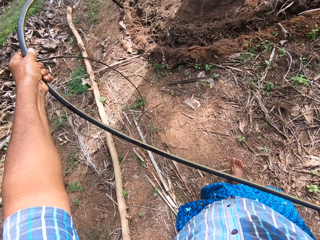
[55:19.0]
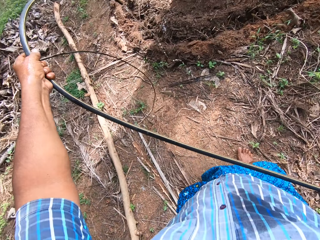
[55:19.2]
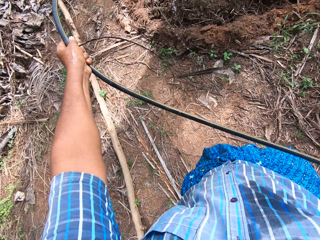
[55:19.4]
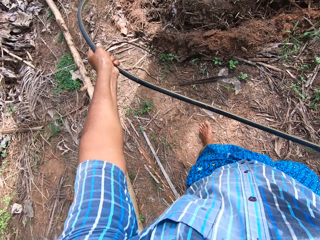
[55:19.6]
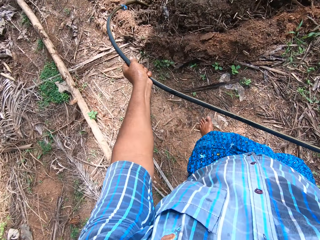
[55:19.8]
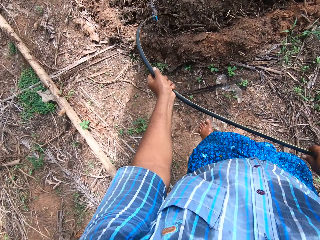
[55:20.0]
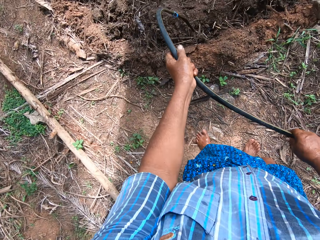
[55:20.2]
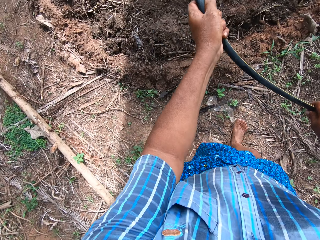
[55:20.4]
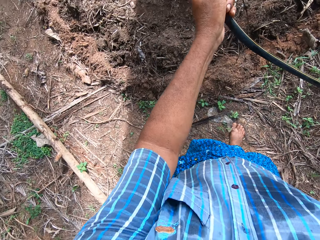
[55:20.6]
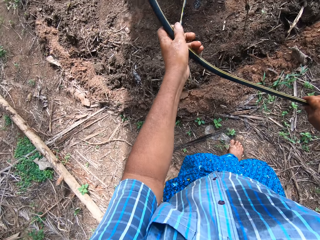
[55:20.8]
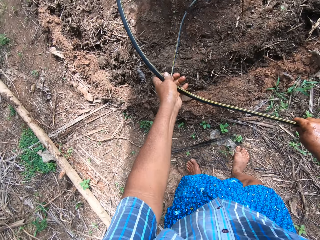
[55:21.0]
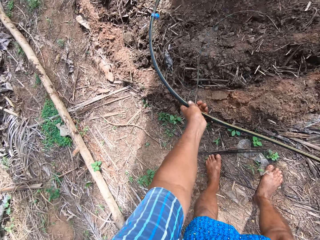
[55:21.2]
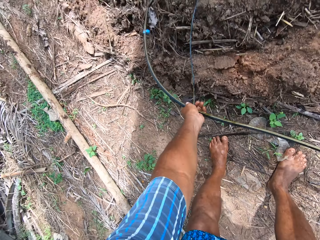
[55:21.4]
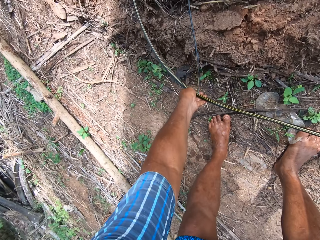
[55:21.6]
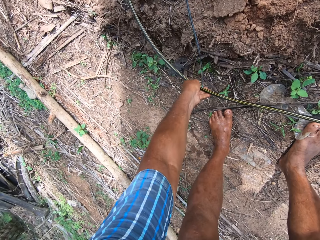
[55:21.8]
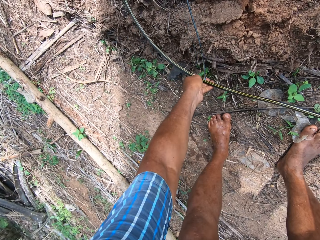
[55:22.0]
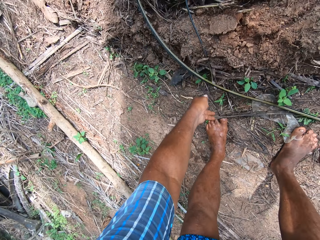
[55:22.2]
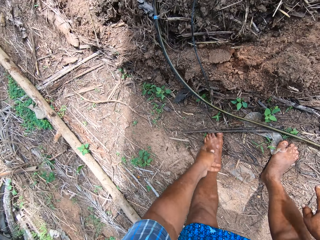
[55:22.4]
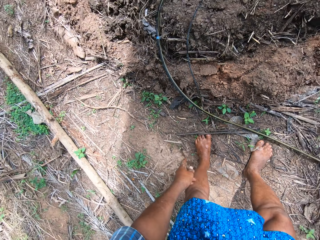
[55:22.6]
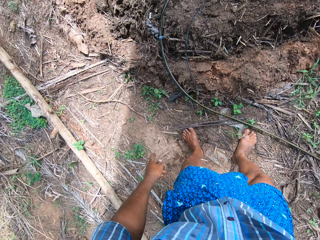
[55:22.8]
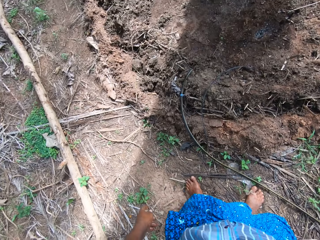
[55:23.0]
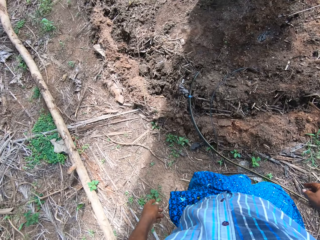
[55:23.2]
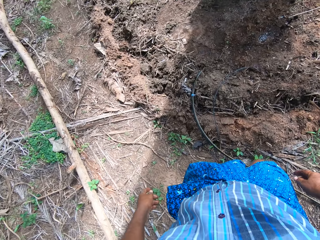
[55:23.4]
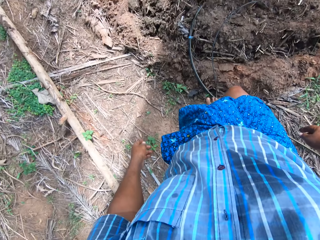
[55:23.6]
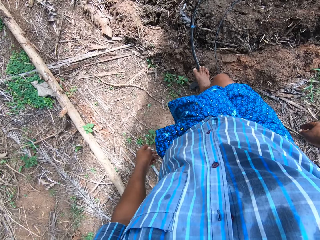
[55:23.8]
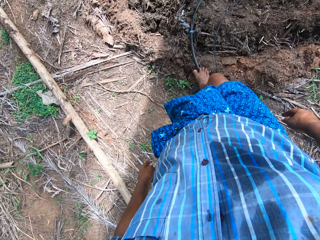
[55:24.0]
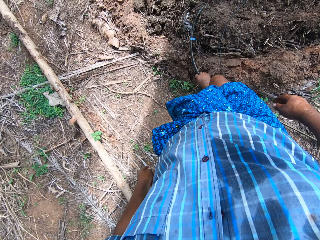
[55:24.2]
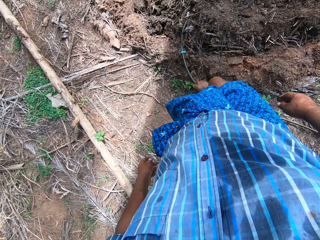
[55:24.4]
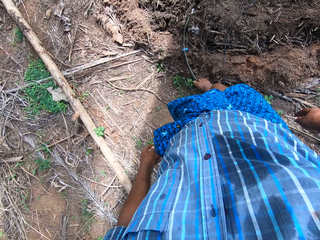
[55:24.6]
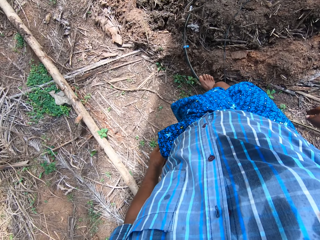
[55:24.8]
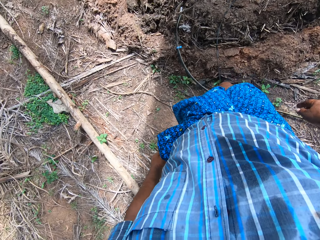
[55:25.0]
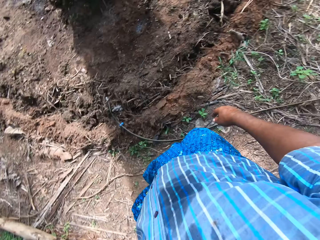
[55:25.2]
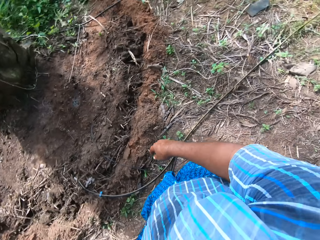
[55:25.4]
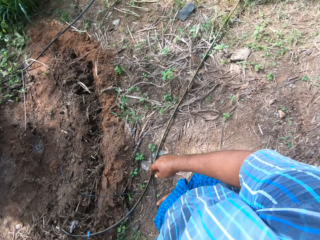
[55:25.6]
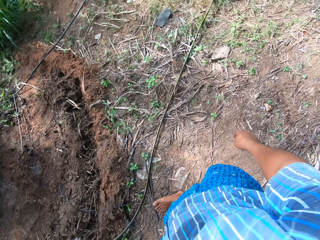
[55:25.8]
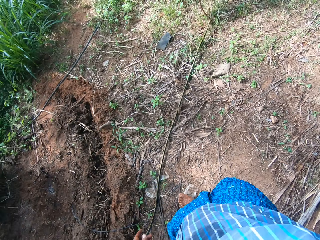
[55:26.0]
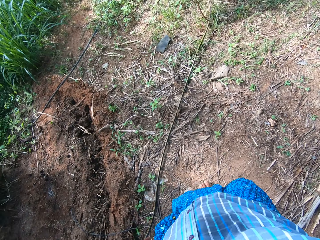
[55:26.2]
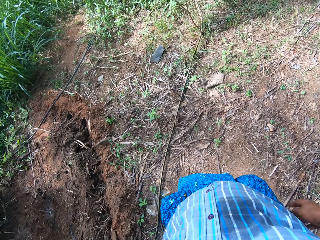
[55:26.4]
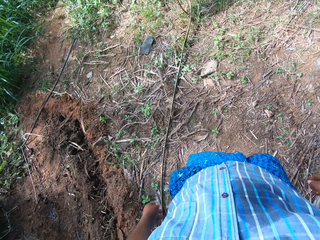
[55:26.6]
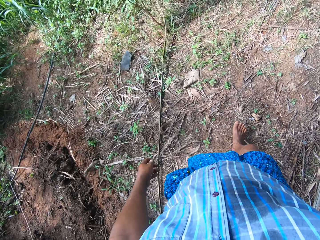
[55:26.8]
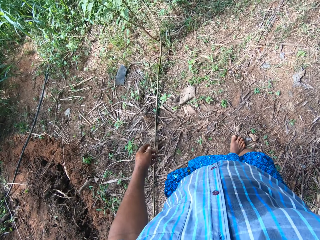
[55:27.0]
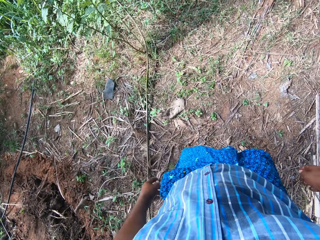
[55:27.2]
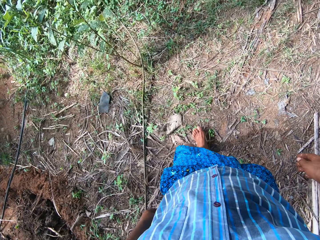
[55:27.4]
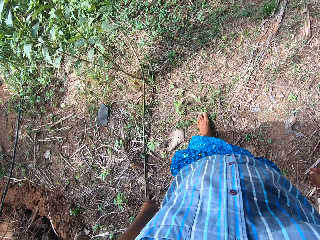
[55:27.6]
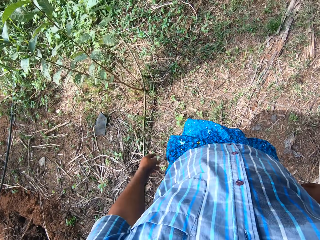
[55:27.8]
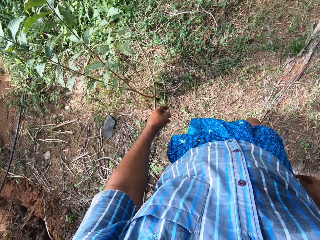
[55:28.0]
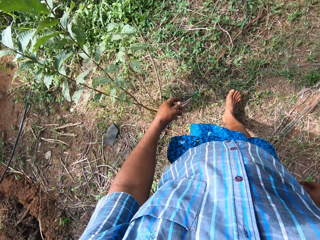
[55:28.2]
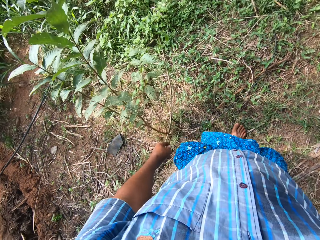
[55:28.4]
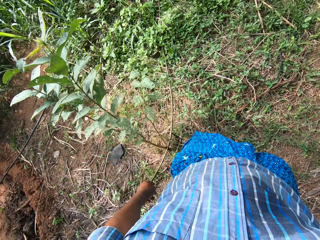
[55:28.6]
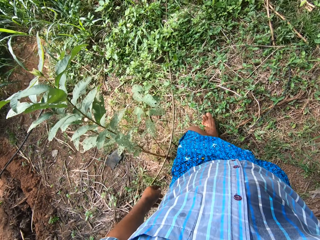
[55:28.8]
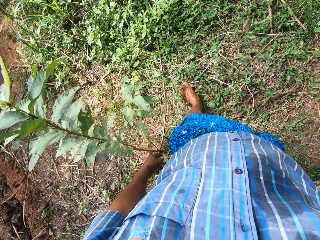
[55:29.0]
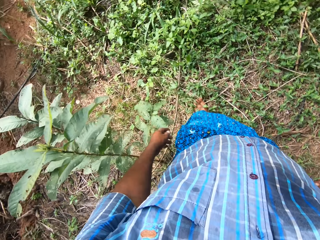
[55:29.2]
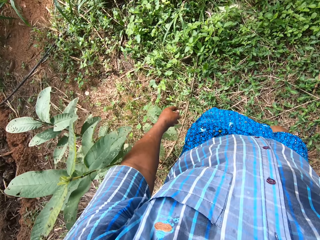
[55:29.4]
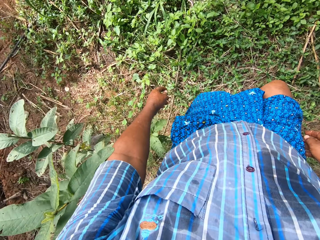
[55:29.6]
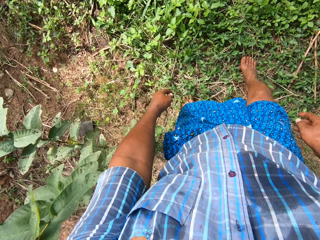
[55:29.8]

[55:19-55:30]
The camera wearer waters the farm. He drops the pipe on the floor. He moves the pipe with his right leg. He walks forward.

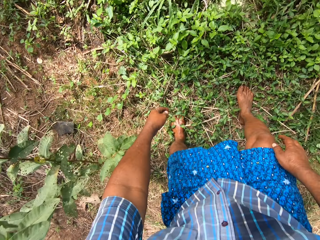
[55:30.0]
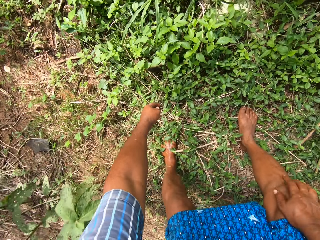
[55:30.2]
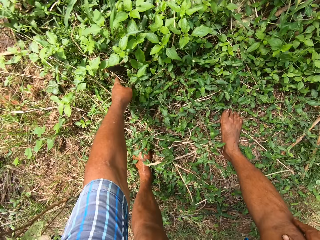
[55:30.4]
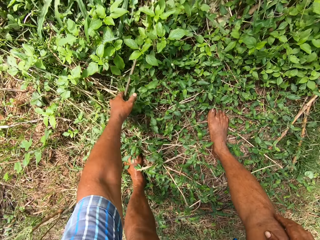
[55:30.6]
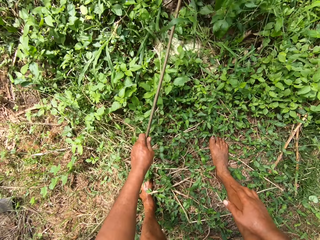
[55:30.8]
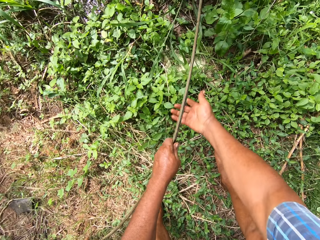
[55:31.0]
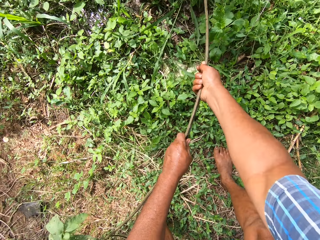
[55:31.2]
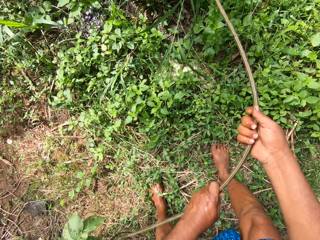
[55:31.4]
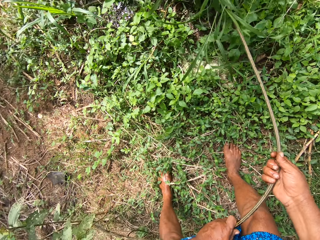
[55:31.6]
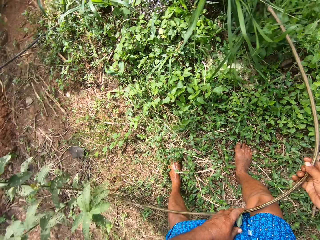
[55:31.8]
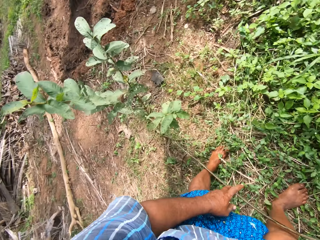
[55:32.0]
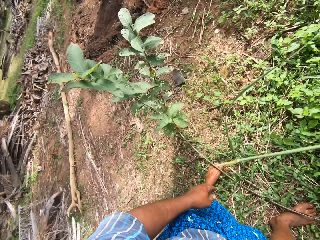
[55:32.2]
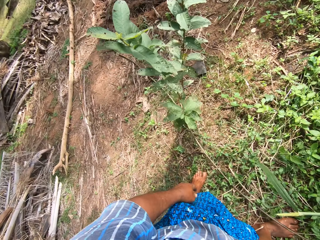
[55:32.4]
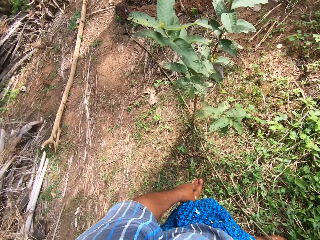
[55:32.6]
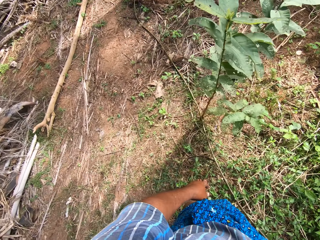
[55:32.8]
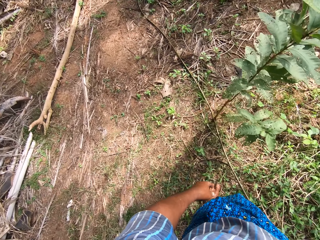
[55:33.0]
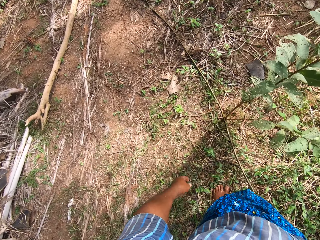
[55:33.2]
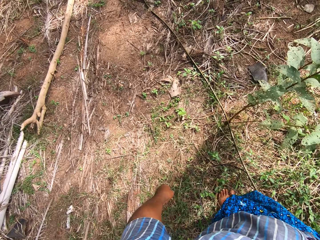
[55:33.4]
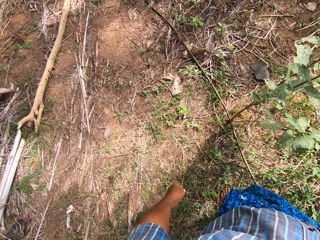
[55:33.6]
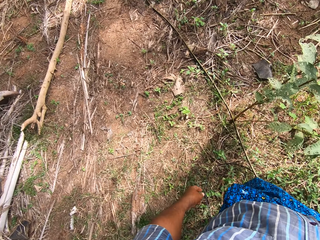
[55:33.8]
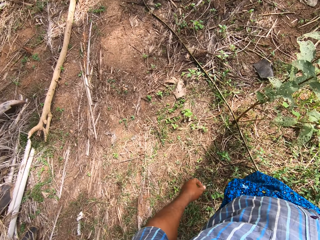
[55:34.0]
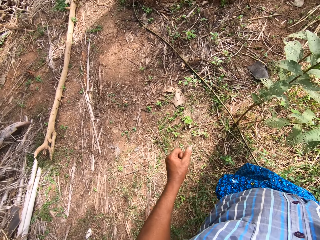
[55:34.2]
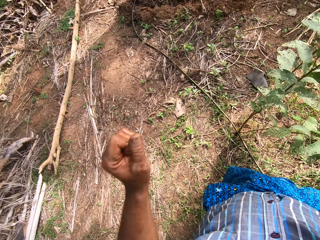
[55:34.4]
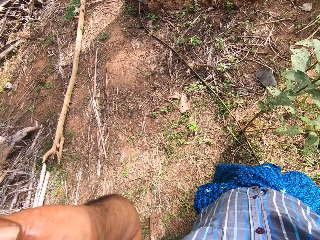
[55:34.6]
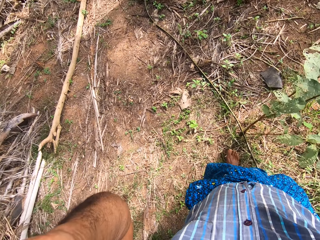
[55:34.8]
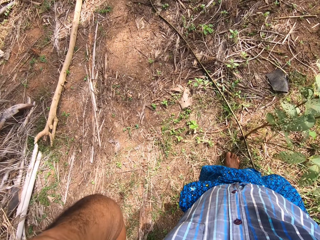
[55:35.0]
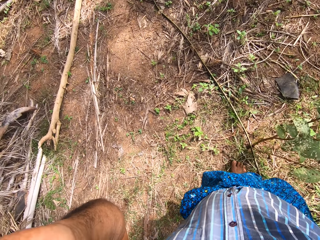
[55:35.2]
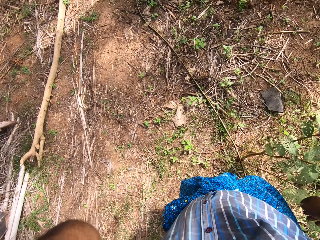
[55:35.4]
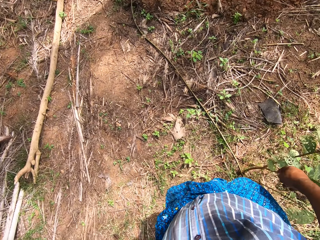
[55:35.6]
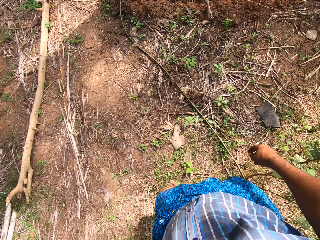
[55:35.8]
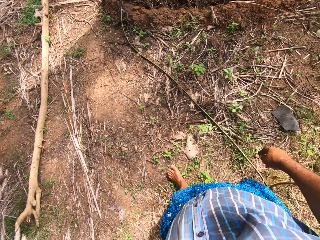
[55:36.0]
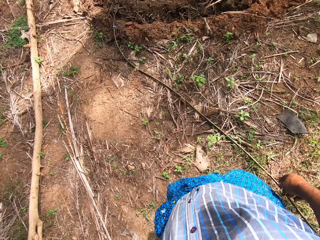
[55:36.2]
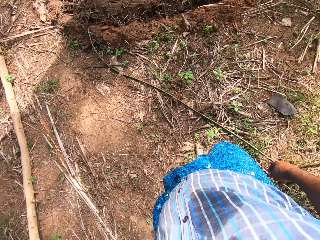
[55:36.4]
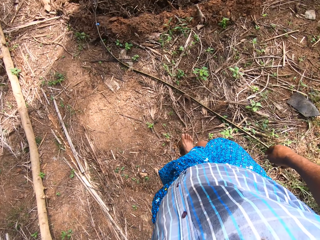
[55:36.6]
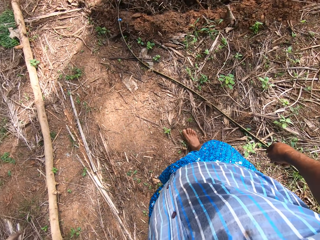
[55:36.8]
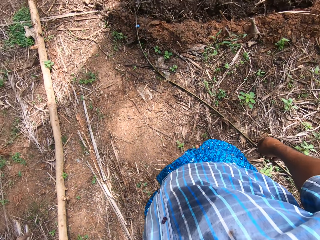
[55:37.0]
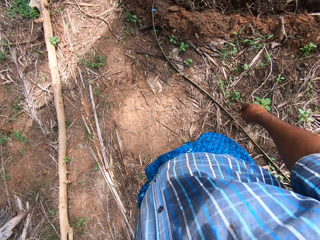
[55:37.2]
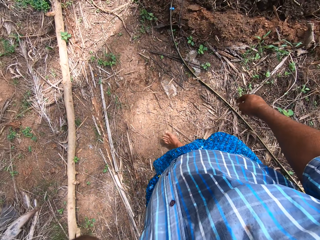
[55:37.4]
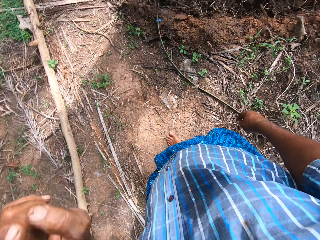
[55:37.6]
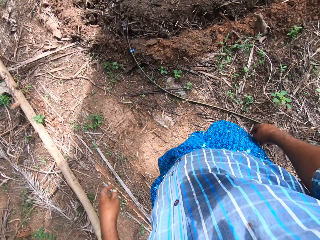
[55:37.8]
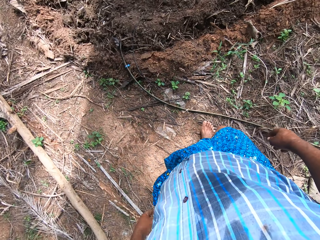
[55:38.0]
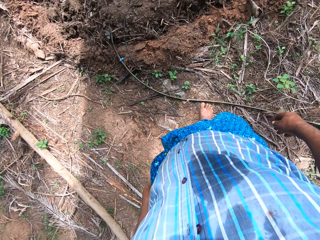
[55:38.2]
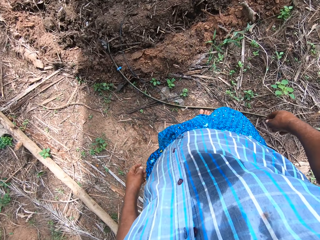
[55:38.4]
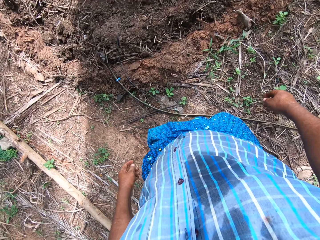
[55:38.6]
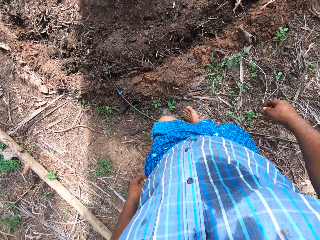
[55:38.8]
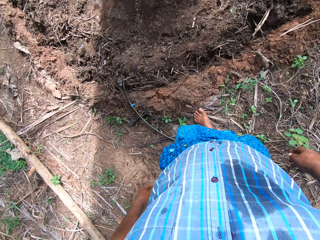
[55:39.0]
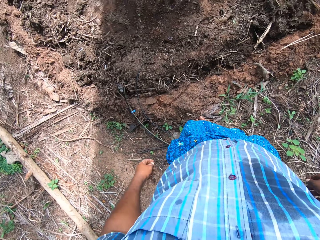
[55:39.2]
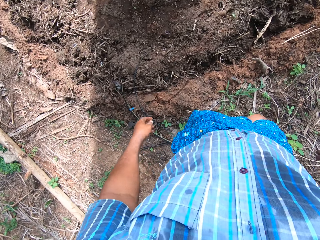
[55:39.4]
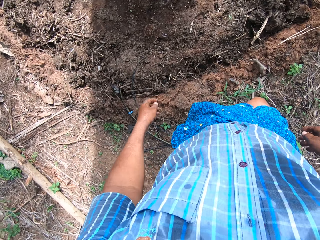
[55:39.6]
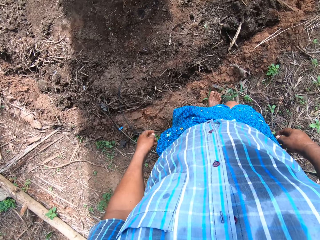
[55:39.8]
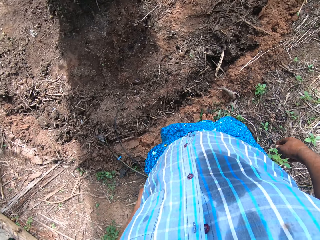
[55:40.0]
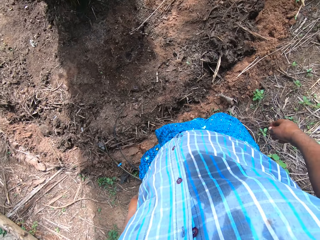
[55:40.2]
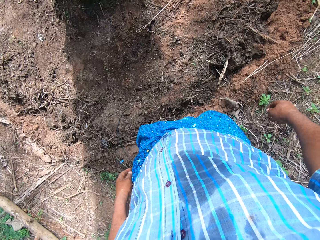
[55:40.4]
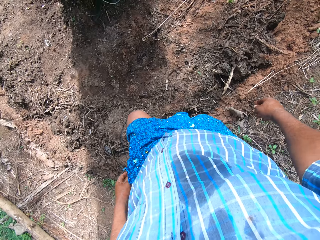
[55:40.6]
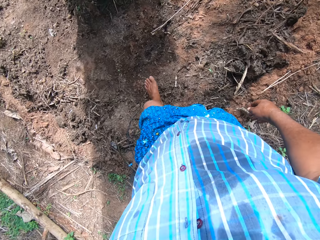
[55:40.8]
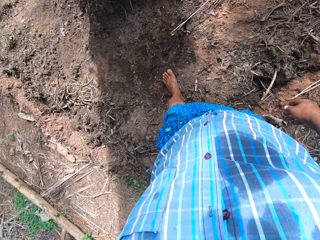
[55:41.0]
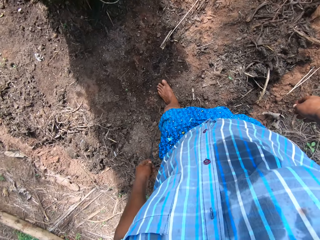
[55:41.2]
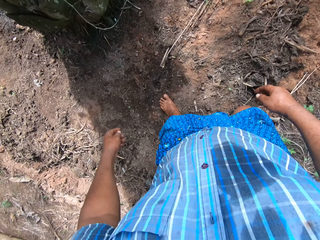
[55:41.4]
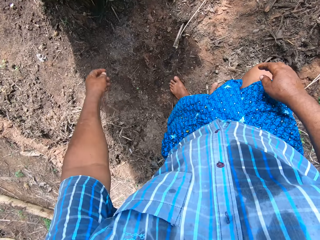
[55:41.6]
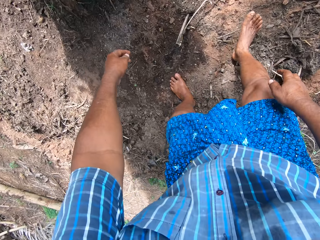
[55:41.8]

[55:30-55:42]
The camera wearer drags the pipe on the floor. He picks up the hose pipe. He drops the pipe. He adjusts the camera. He touches his face with the left hand. He walks forward.
